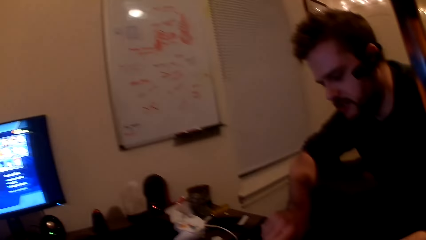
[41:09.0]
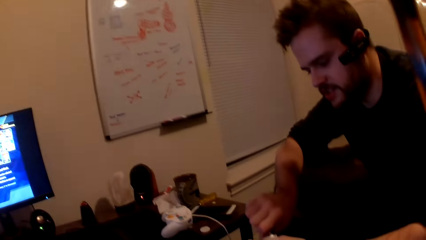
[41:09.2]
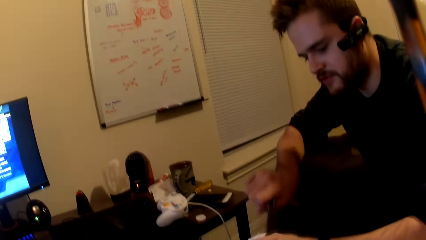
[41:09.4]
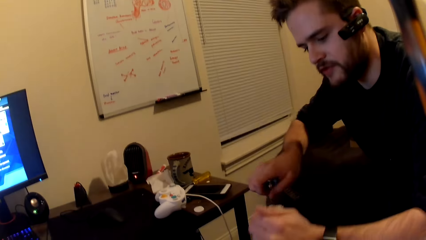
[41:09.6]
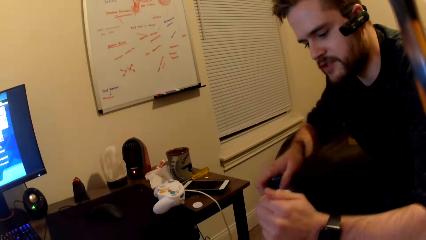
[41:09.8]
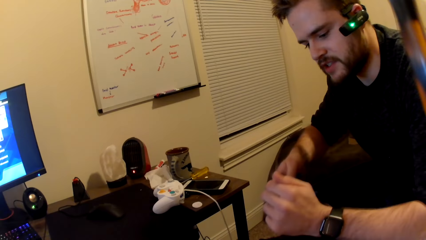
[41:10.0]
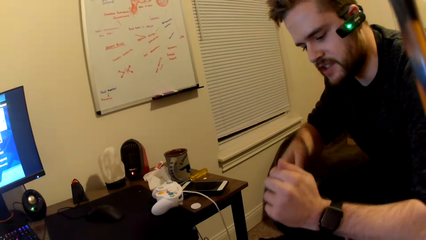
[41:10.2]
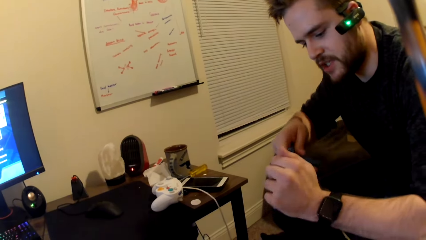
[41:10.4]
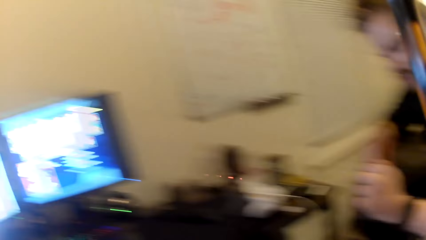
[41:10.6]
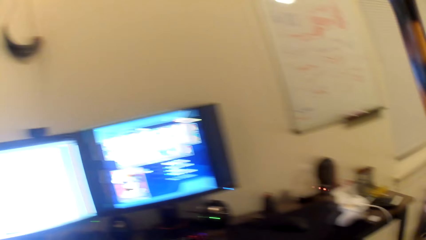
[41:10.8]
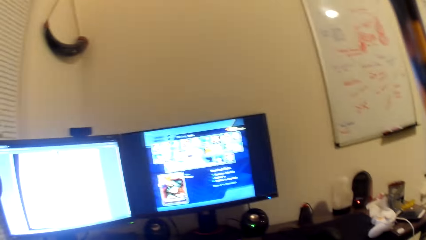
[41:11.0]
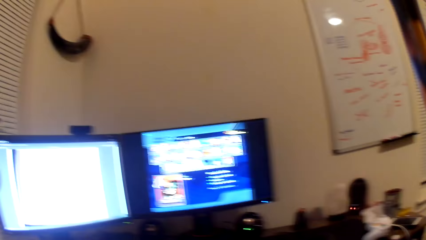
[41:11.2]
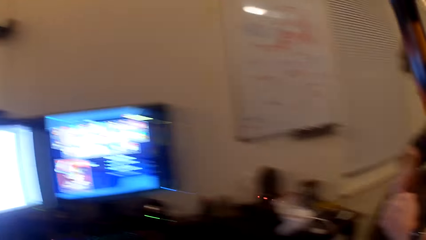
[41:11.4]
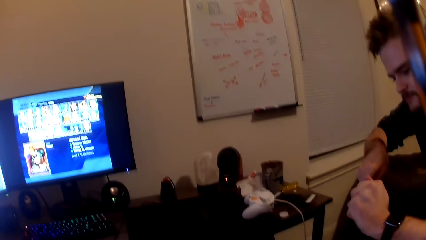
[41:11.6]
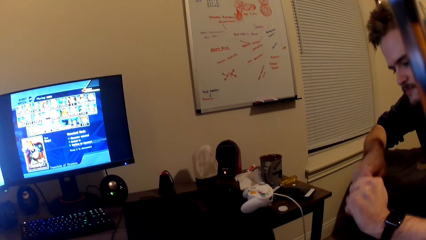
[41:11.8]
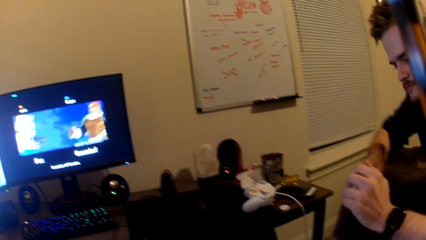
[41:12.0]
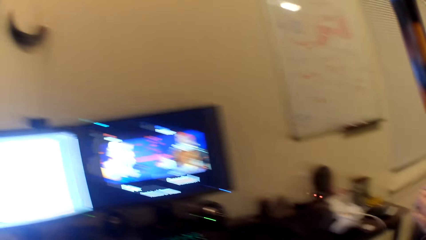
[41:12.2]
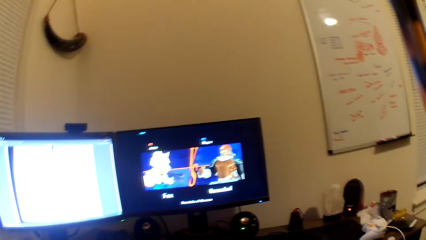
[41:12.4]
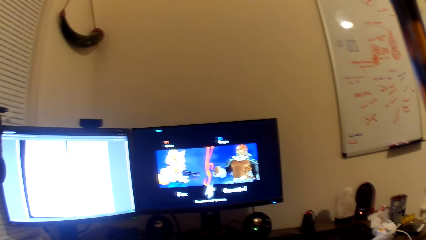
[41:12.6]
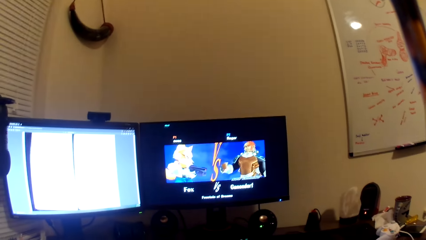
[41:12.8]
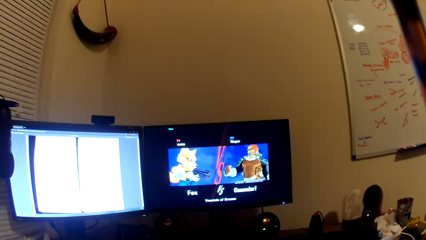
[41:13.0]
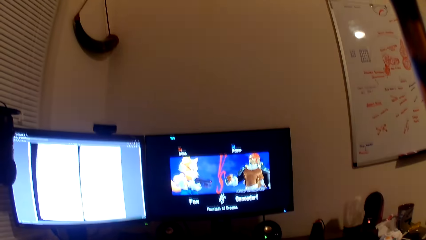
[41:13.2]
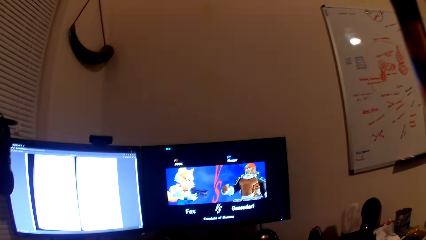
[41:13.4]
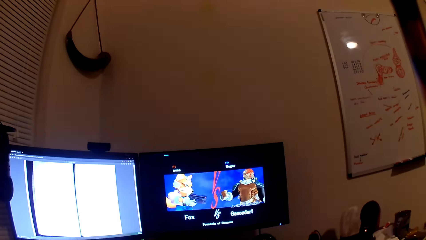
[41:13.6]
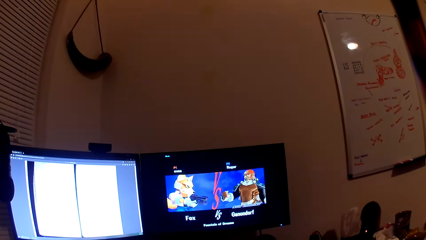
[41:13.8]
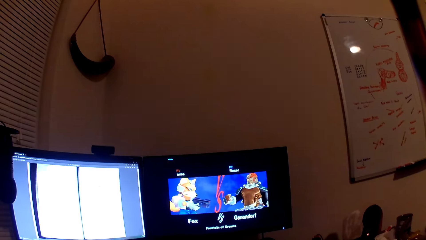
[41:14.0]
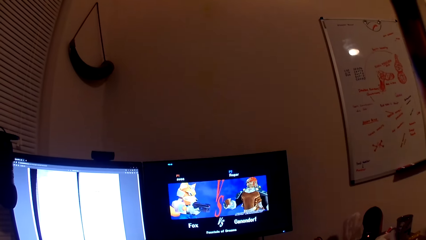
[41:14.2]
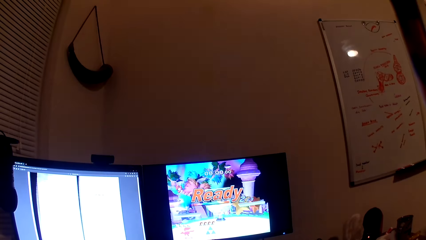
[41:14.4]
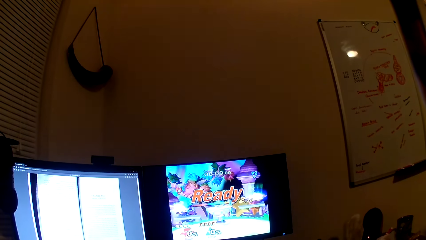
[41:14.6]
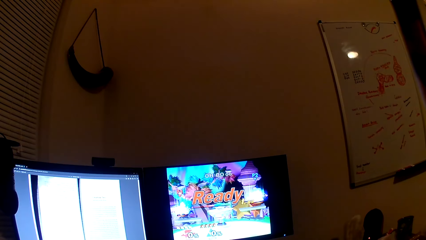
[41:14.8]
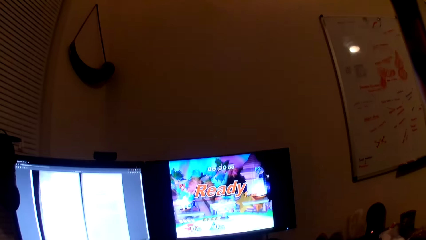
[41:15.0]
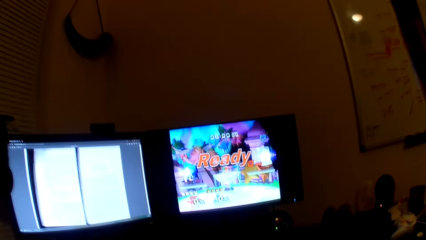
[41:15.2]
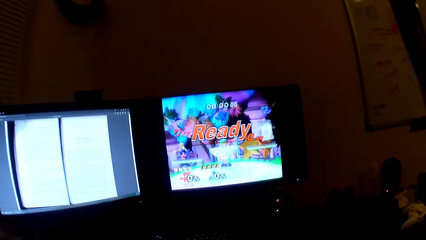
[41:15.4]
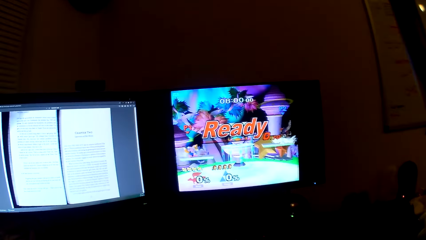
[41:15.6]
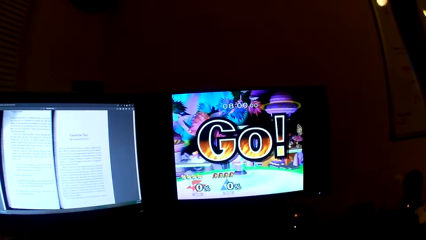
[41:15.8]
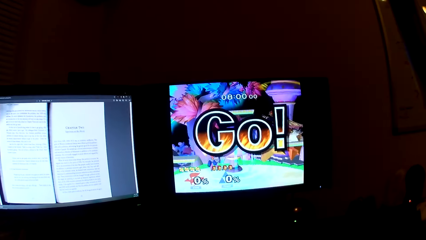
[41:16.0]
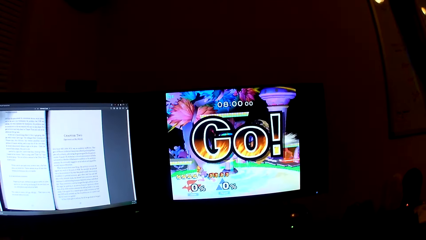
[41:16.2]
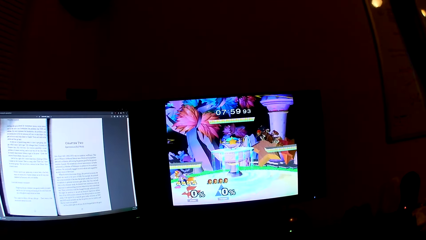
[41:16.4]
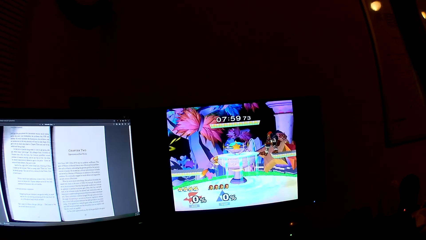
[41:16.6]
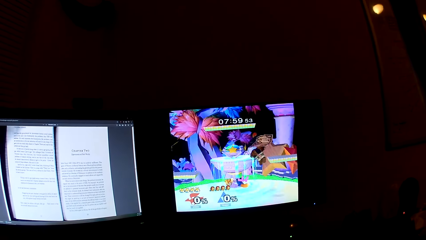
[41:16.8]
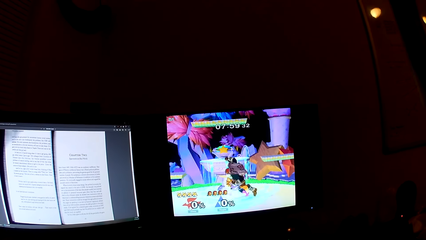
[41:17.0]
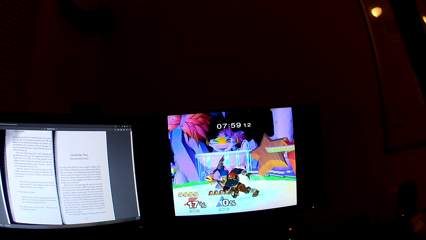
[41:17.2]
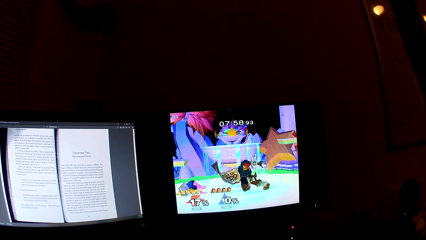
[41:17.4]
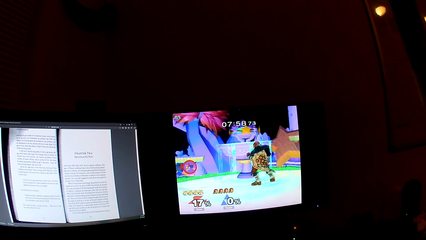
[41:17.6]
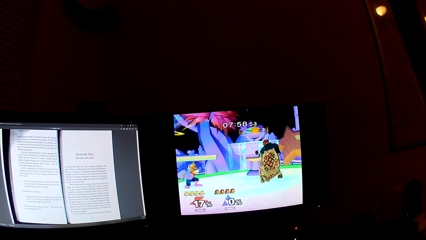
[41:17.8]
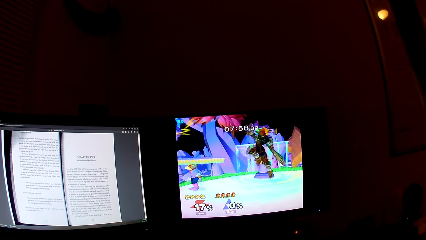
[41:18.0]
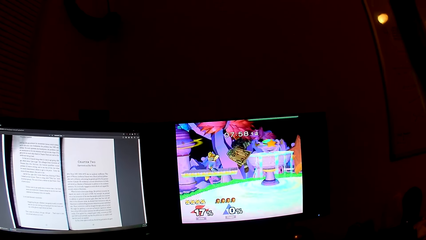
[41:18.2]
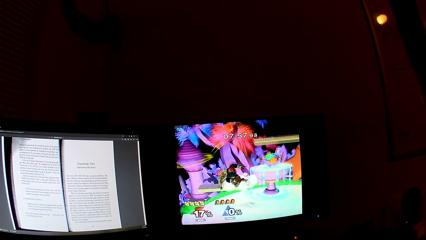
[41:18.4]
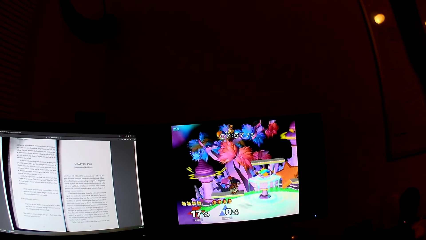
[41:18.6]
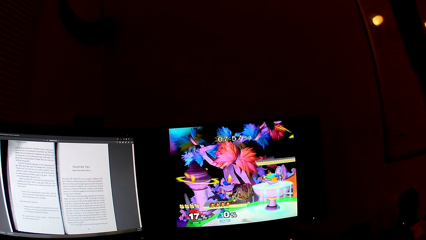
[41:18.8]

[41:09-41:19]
The camera wearer looks at the man. The man sharpens the duck toy. The camera wearer looks at the computers. They look at the man. They look at the computers. They play the video game.

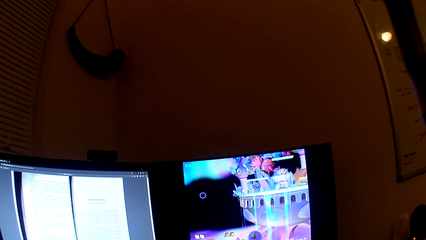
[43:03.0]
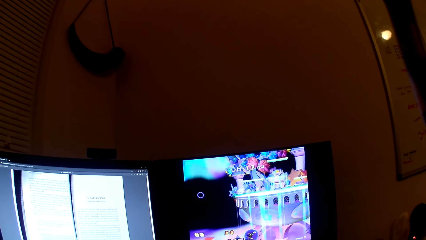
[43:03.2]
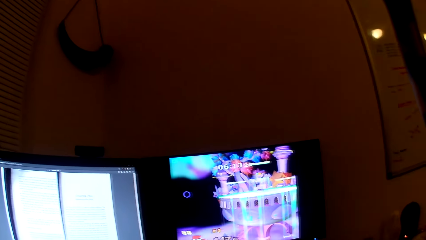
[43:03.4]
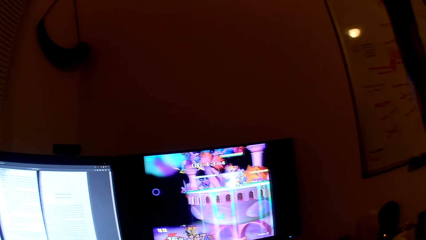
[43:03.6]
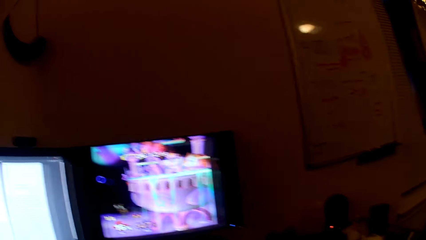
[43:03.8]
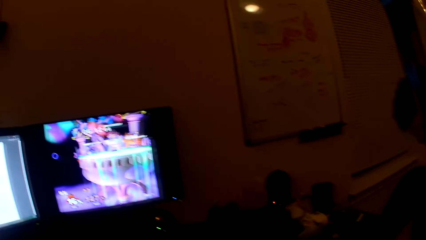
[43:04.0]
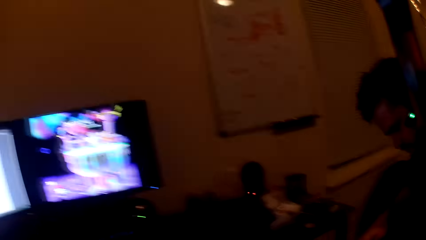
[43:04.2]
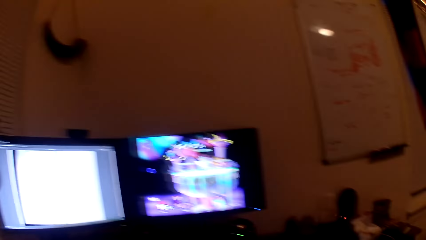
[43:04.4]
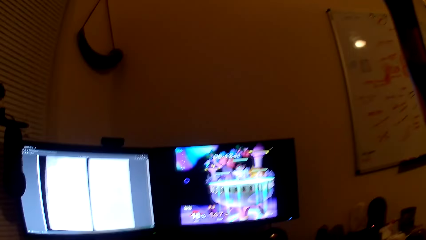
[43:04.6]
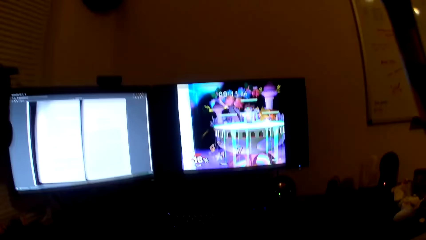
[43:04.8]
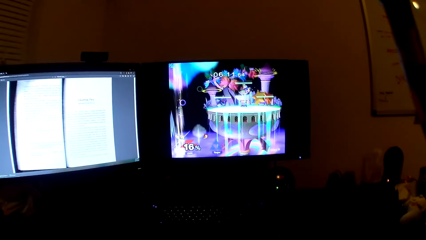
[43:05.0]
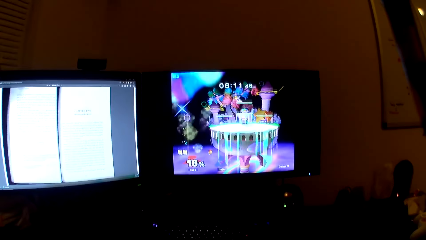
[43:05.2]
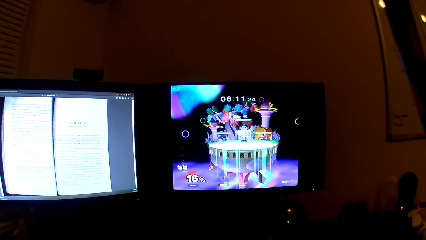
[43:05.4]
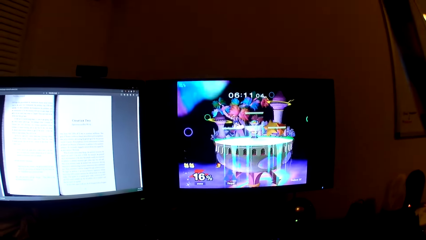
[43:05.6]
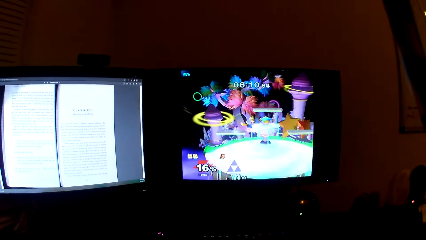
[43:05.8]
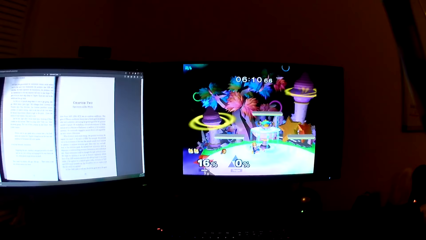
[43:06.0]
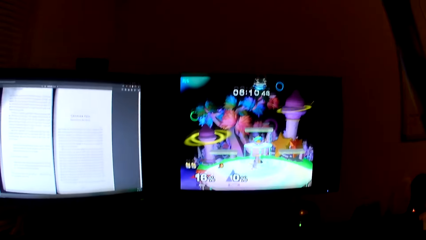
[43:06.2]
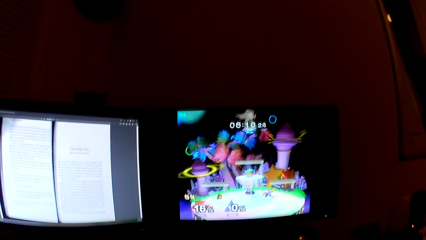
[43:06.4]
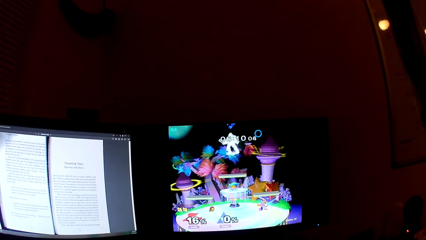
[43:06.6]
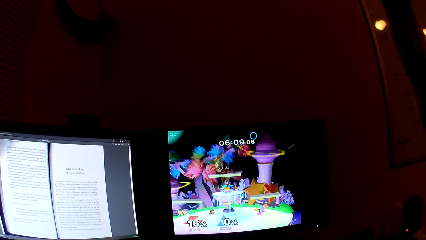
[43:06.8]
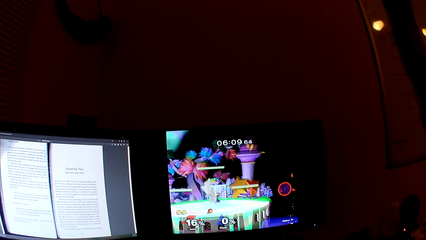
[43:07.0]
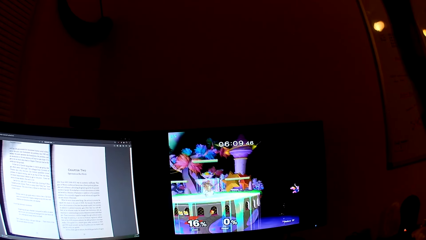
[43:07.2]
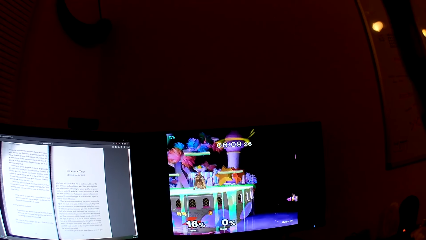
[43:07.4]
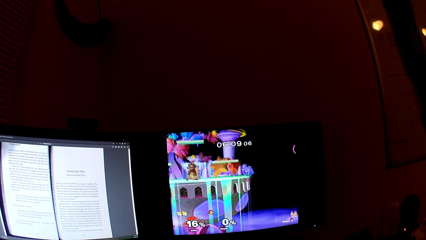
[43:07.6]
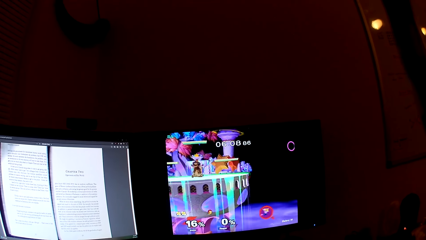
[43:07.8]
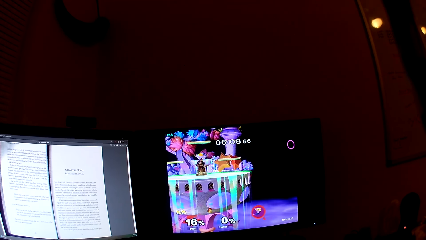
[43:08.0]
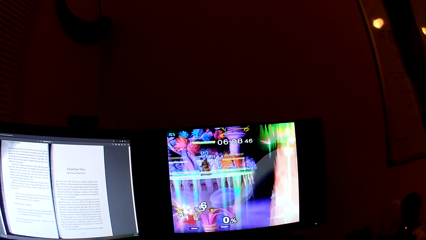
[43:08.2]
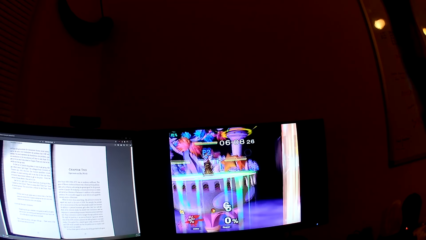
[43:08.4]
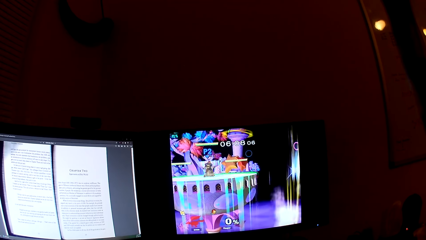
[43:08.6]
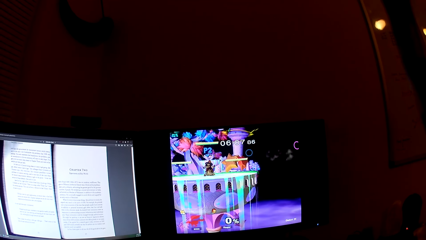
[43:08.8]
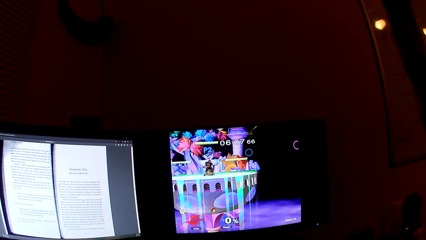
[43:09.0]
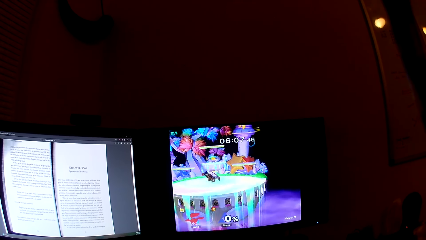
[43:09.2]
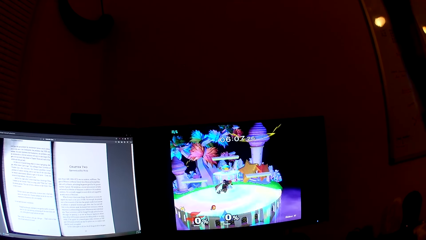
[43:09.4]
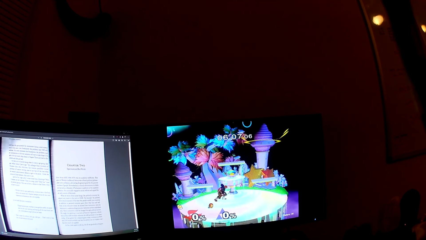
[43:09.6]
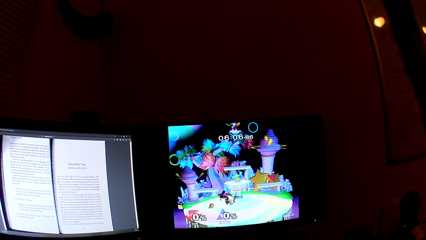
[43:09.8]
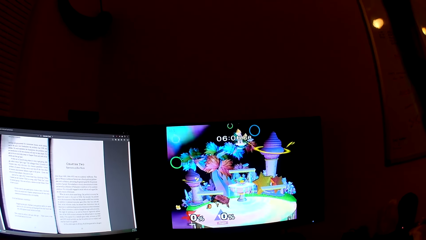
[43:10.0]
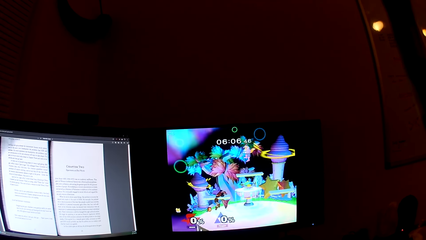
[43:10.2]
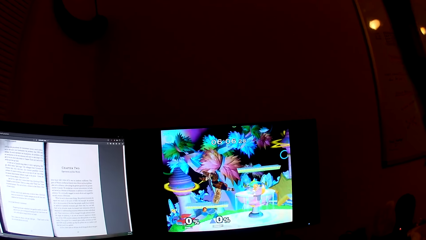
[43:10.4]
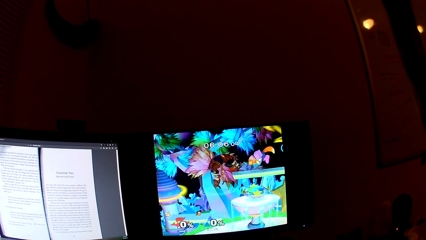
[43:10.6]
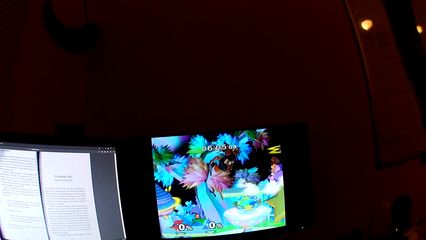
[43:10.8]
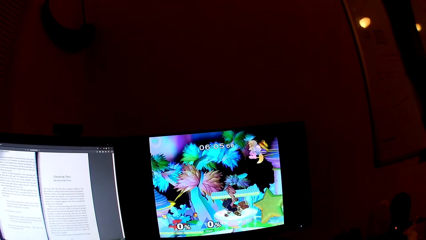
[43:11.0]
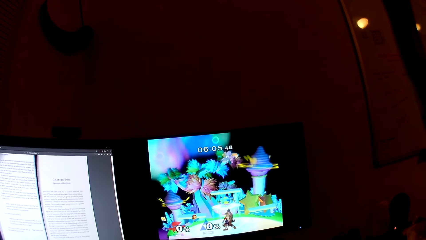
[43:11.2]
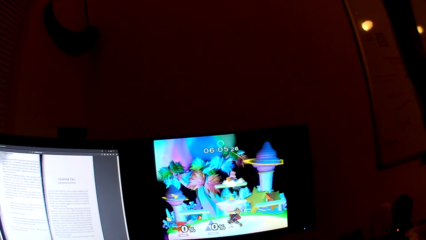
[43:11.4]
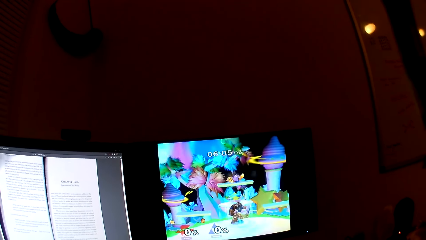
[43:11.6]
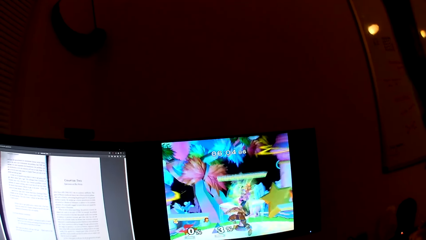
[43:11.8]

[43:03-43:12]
The camera wearer looks at the man. They look at the computers.
